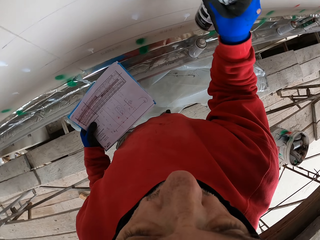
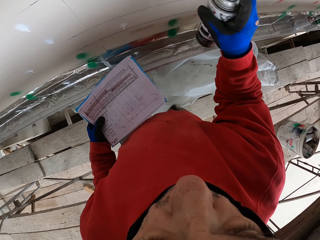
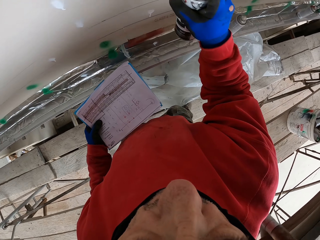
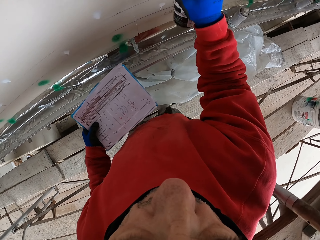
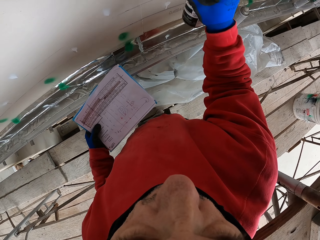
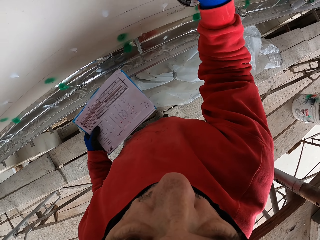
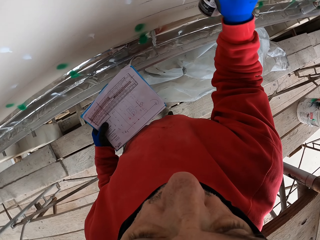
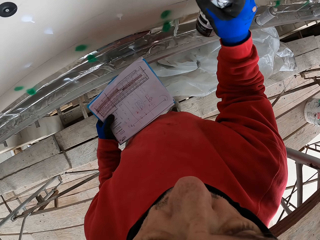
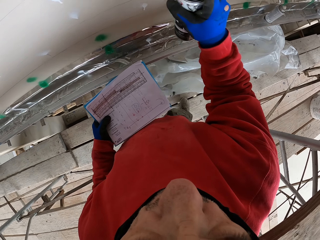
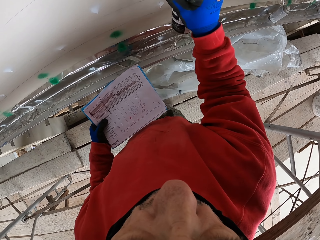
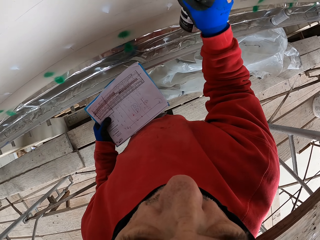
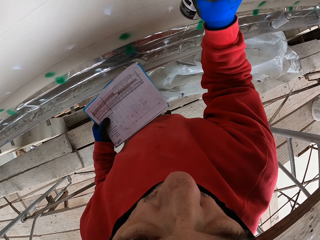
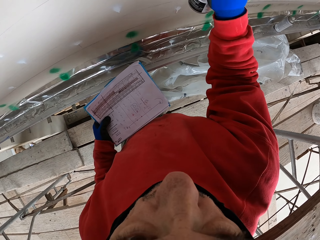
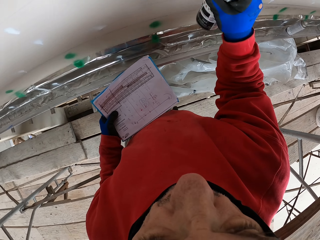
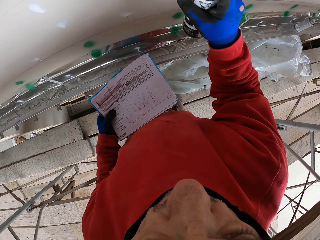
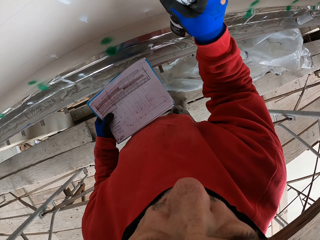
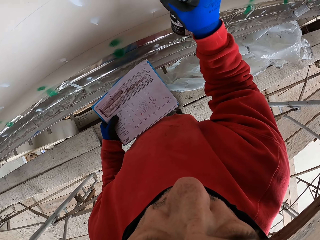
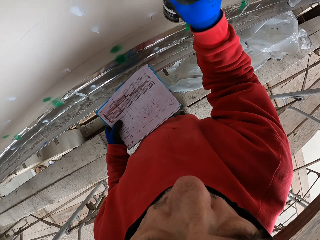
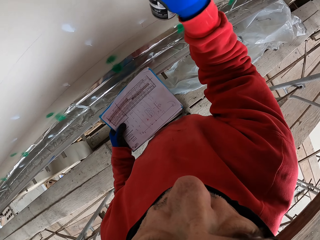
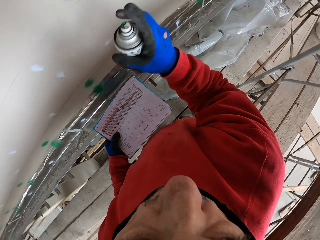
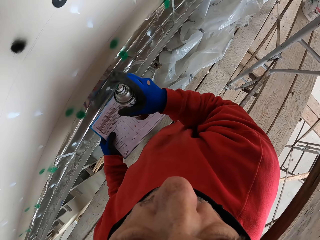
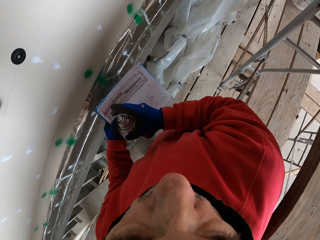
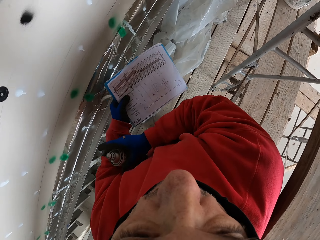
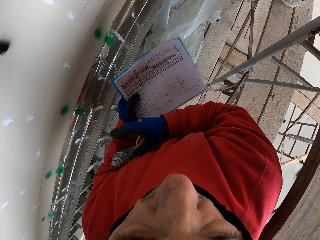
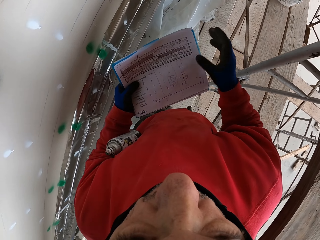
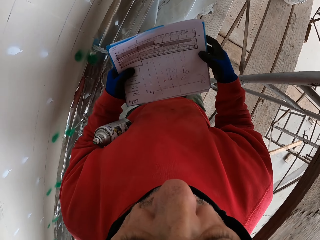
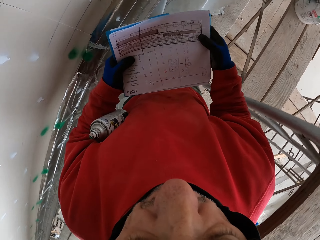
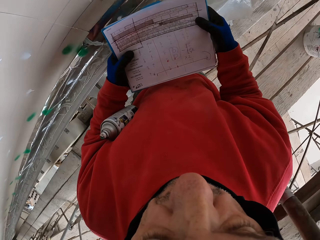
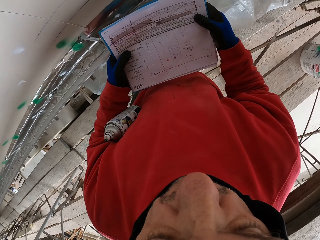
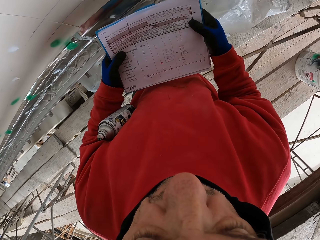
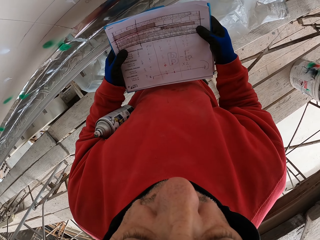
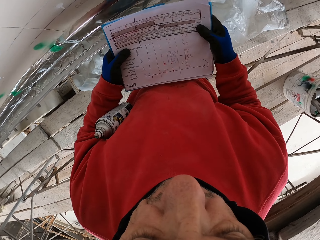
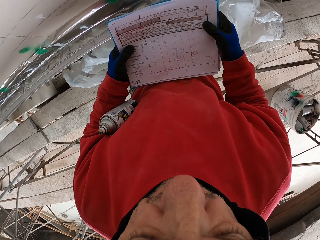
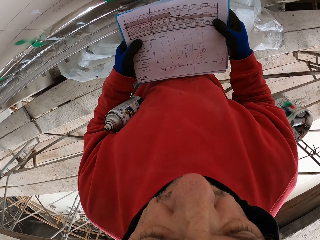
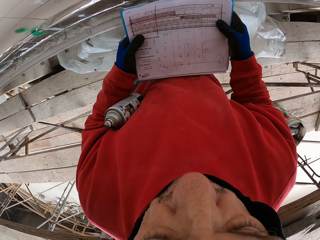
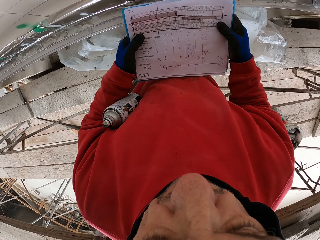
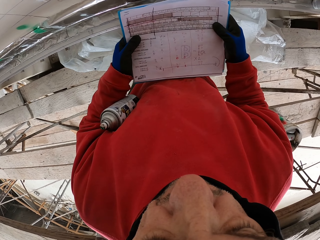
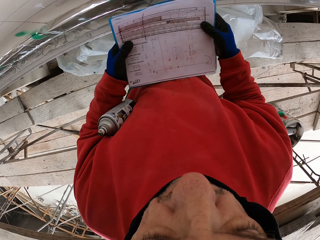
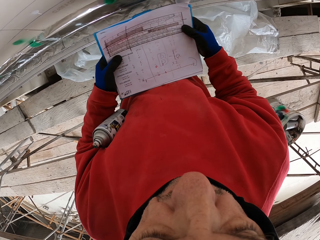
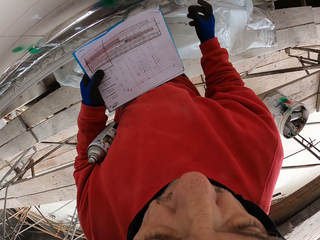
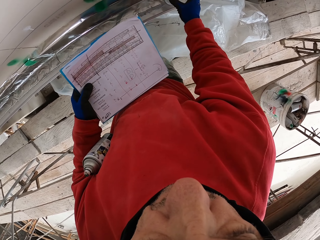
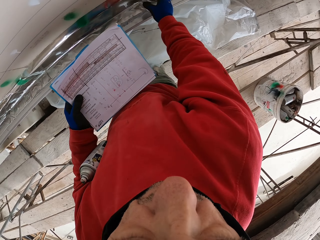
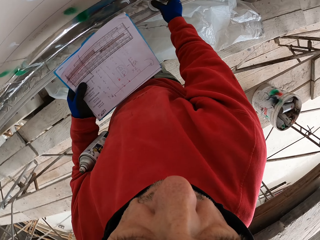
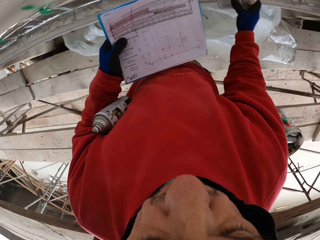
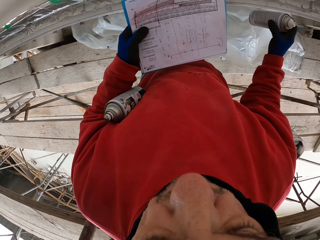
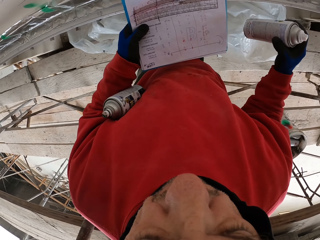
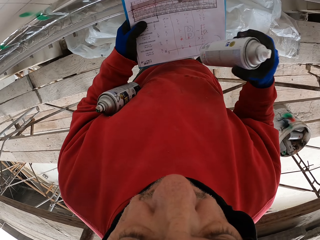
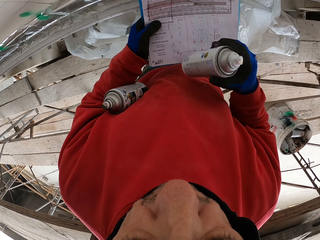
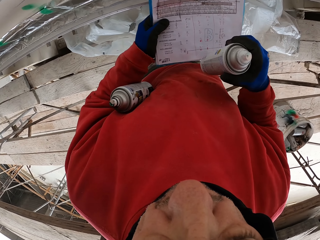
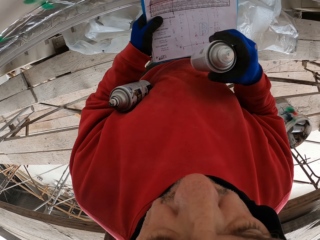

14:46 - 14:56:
The camera wearer holds a spraying can under his armpit. He puts the spray can under the arm. He holds the paper and reads instructions on the paper. He picks the spraying can from the shelf.

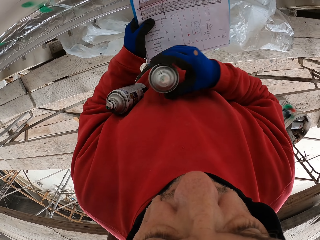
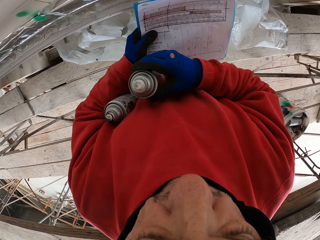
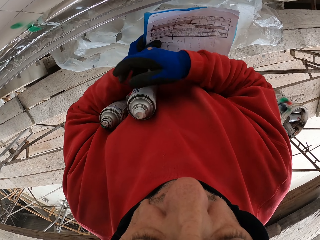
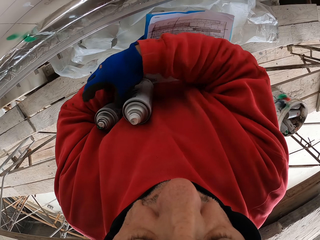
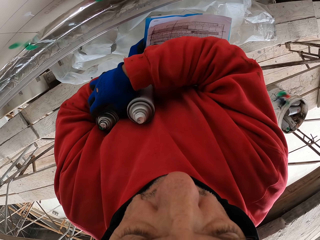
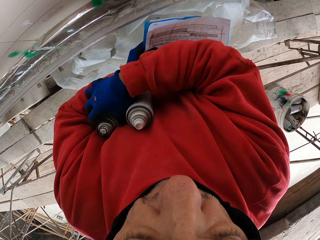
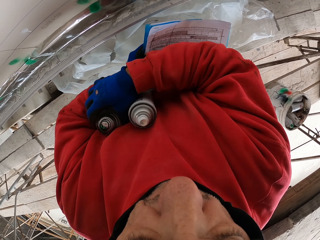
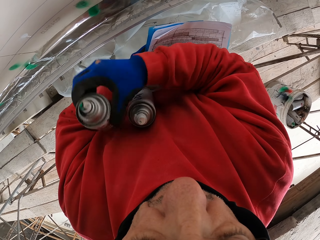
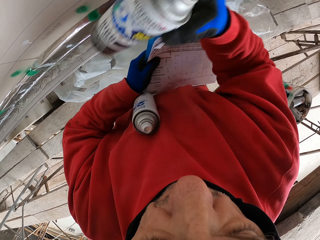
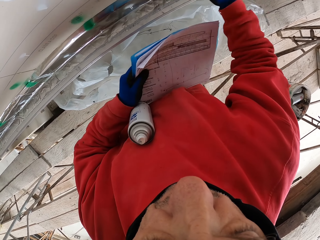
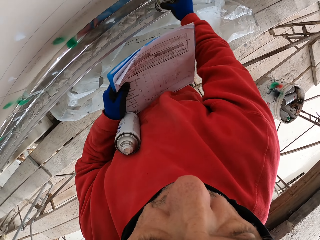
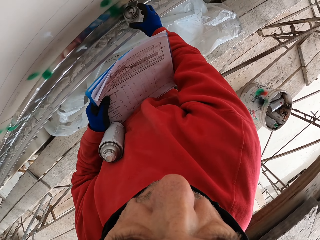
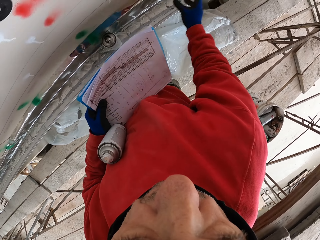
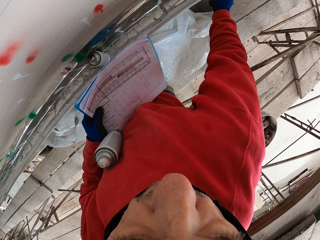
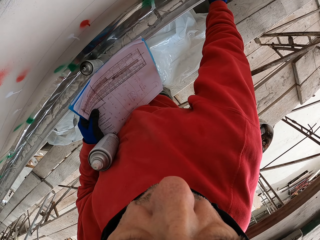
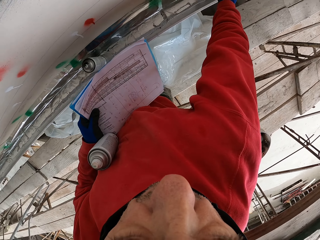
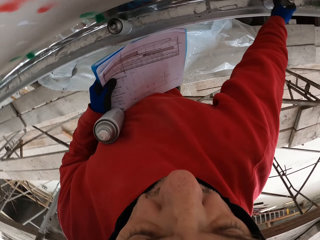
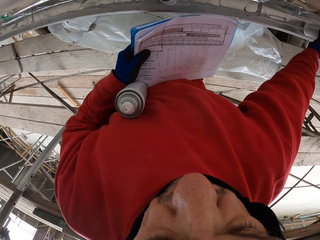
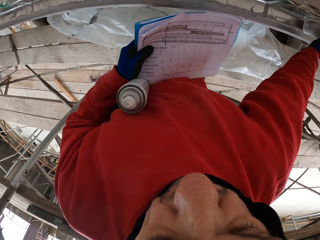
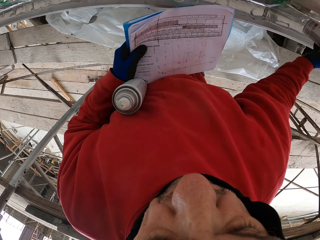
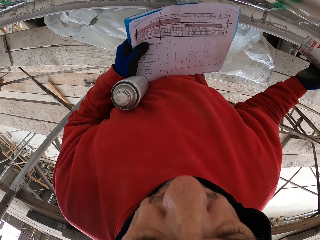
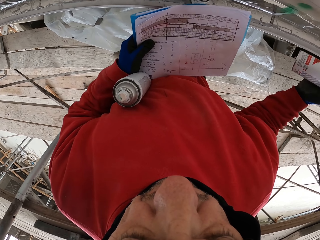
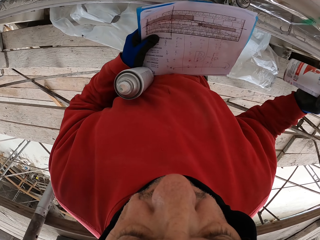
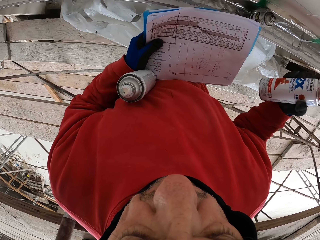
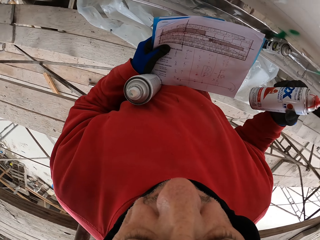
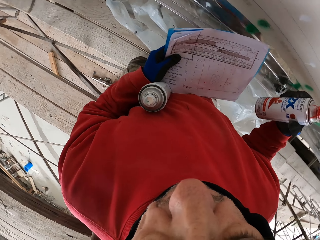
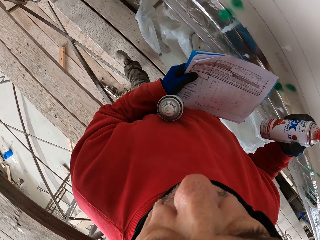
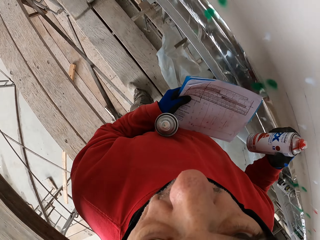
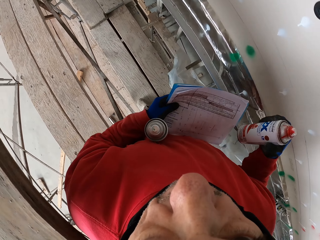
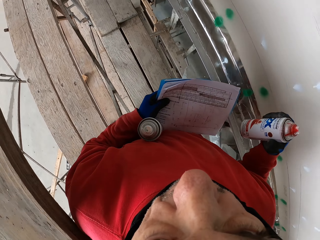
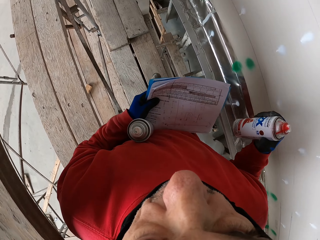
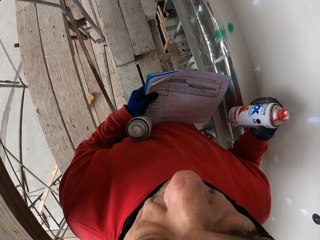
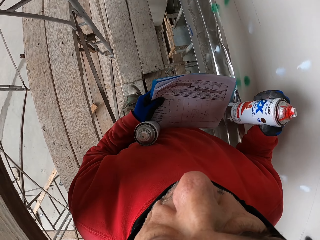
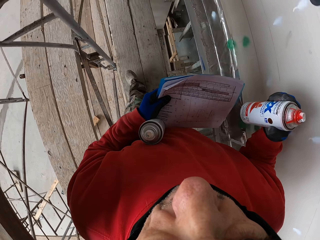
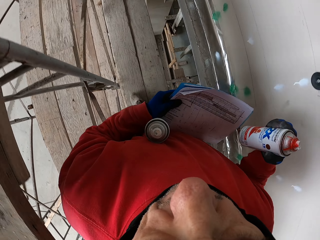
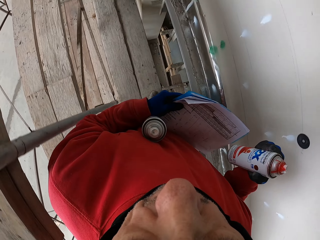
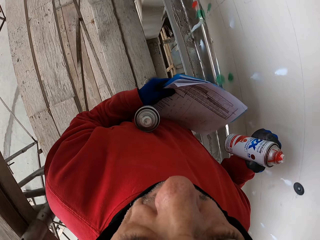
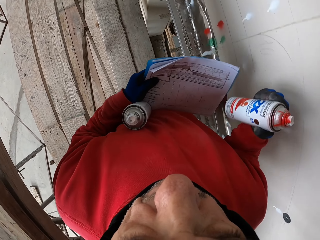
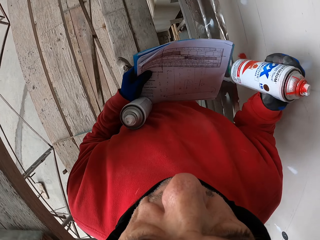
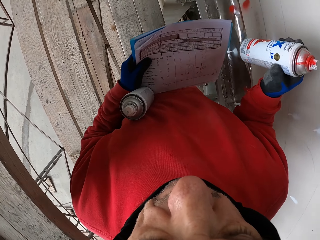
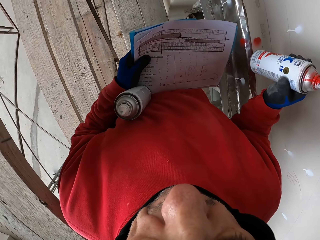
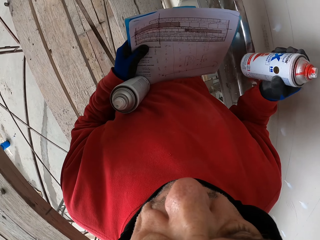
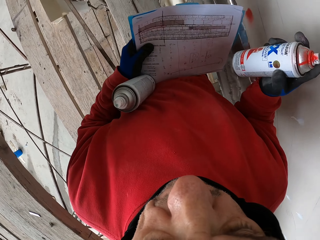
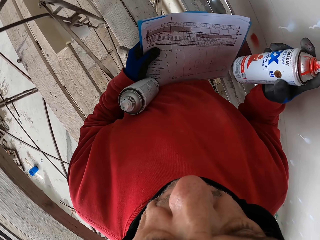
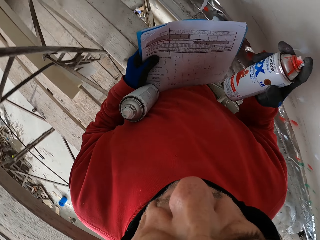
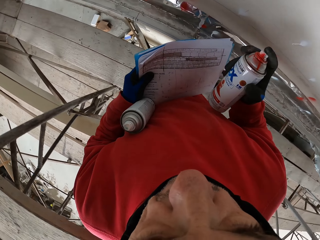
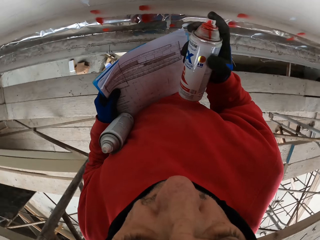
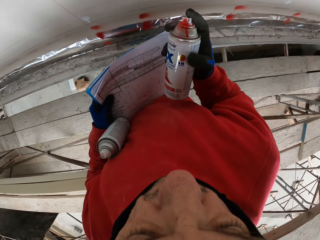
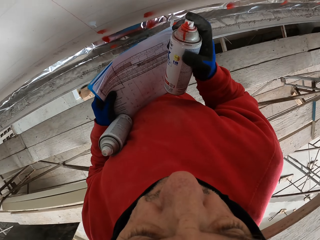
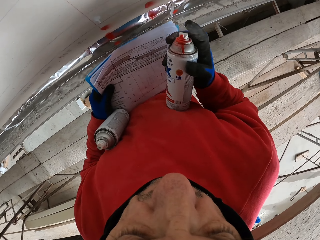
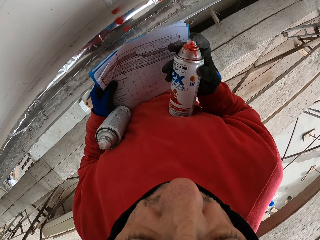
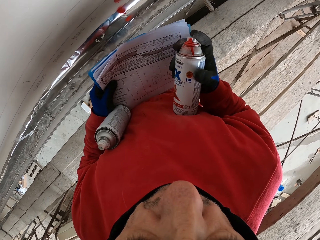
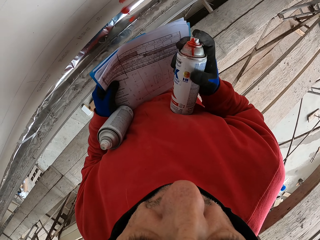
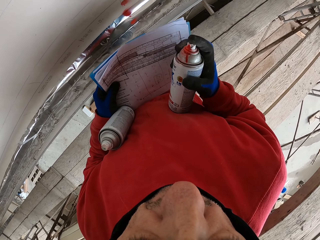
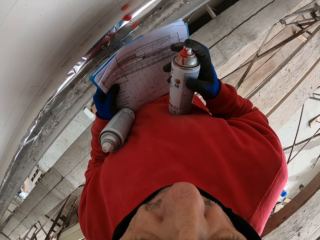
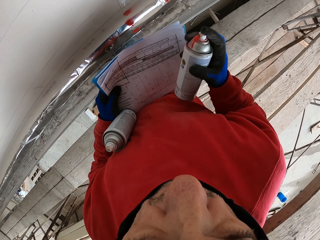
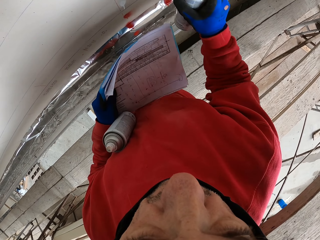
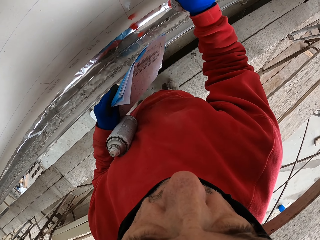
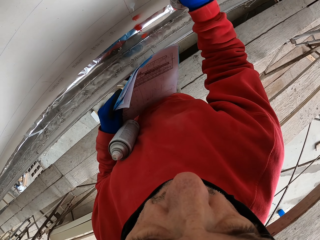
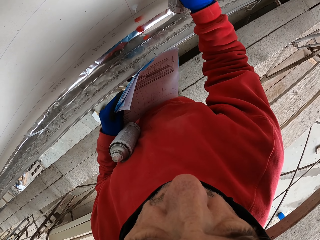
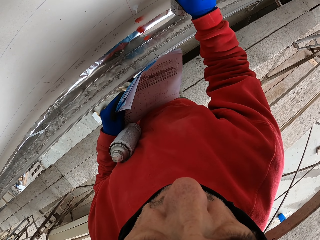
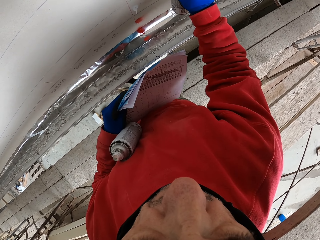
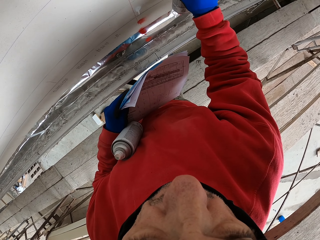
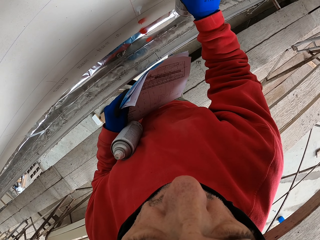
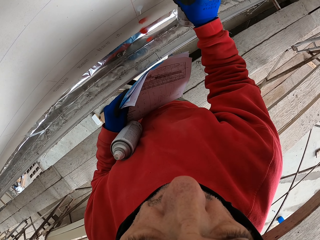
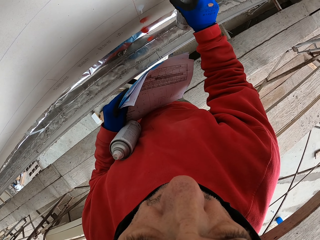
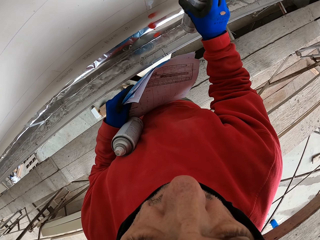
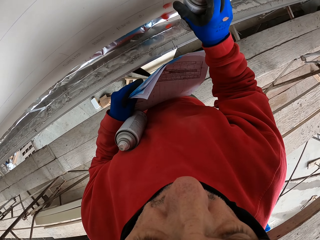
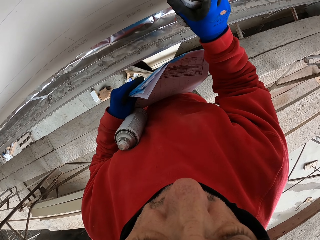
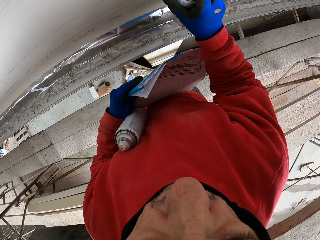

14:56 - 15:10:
The camera wearer holds a spraying can under his armpit. He puts the spray can under the arm. He takes the spraying can from under his armpit and puts the spraying can on the shelf. He picks the spraying can from the shelf, walks on the wooden surface and sprays marks on the wall.
